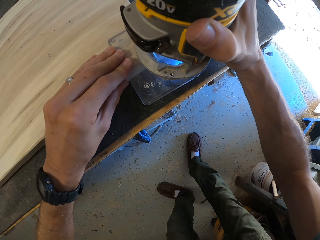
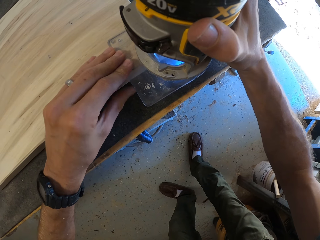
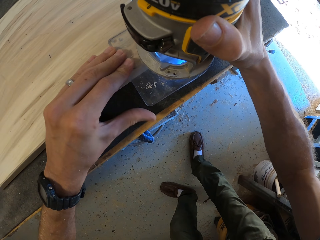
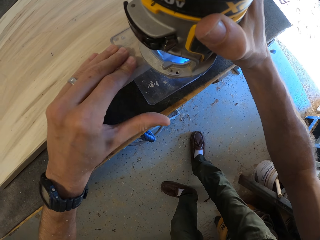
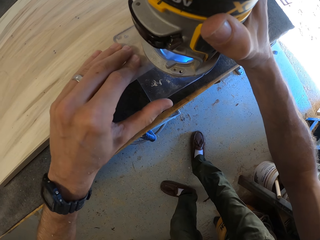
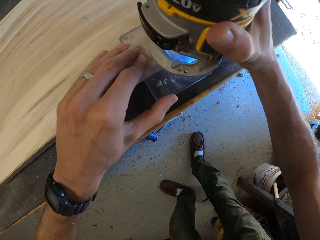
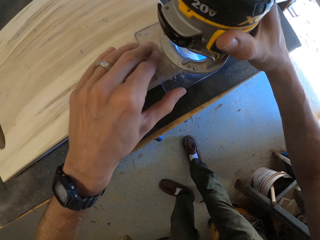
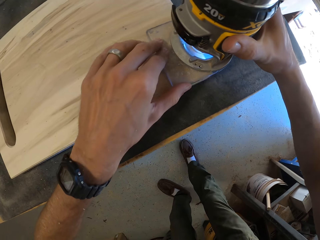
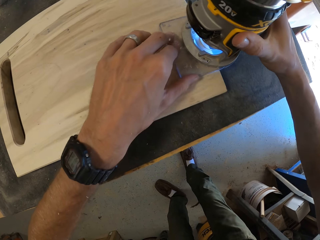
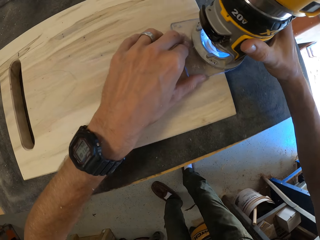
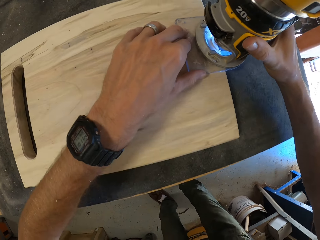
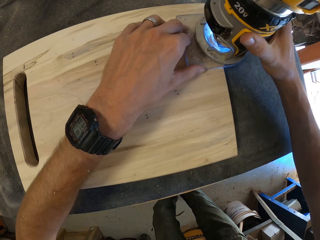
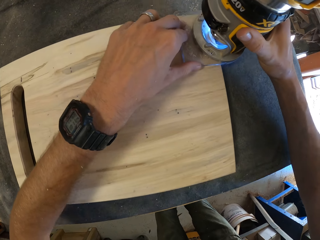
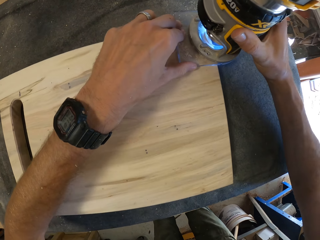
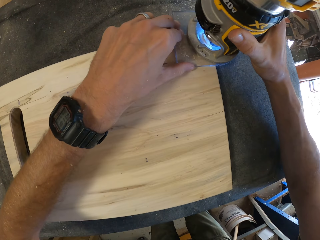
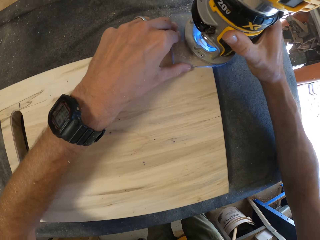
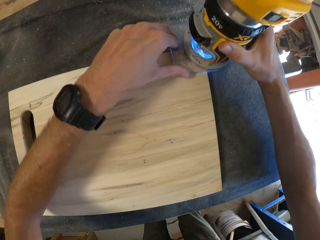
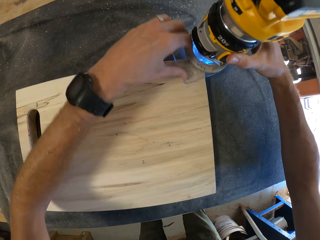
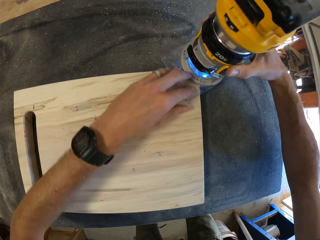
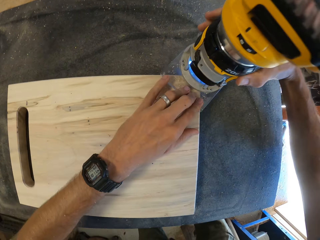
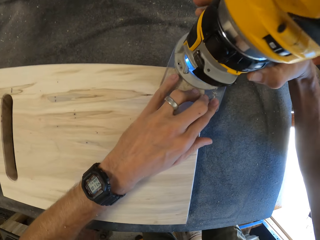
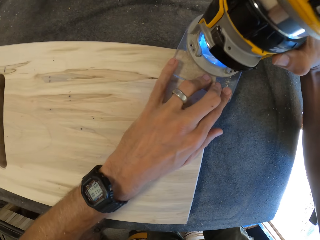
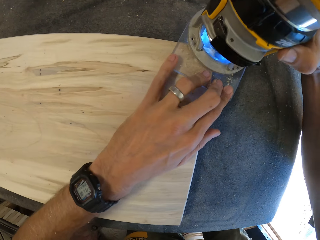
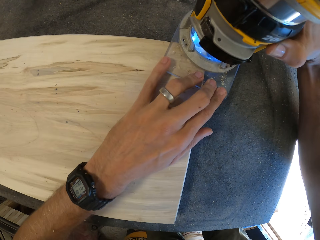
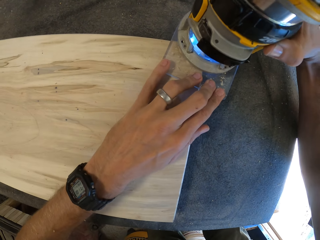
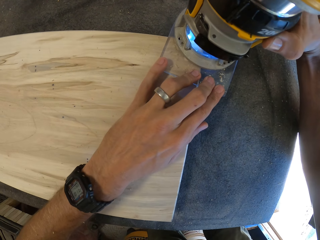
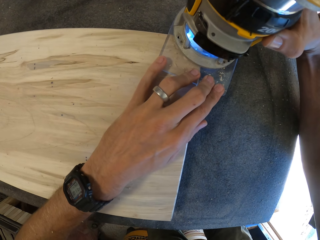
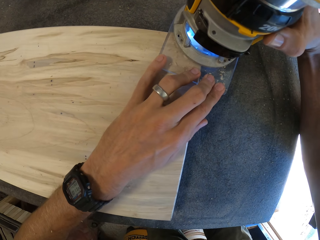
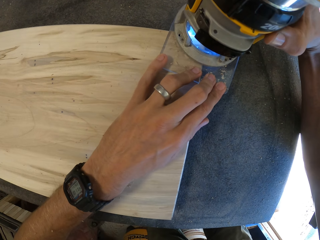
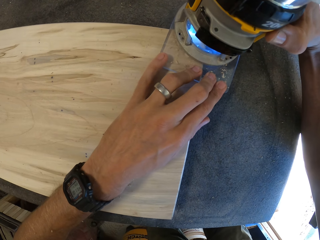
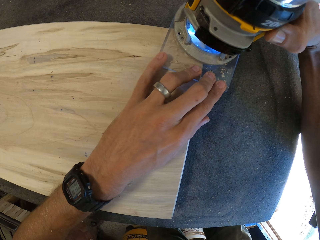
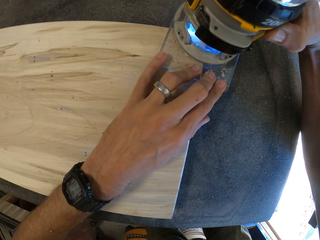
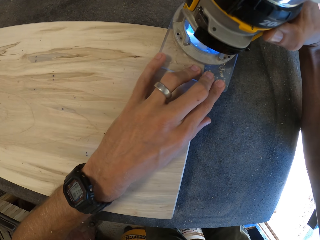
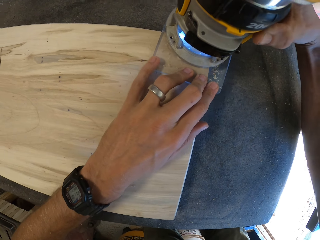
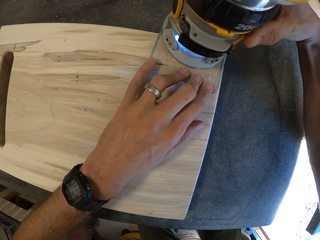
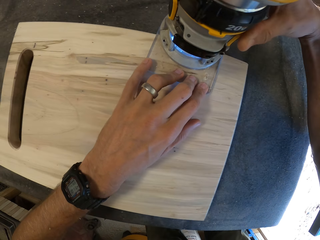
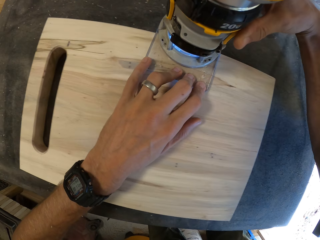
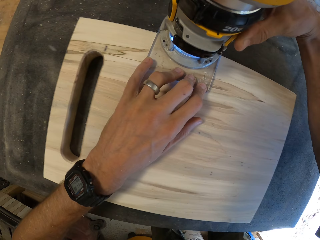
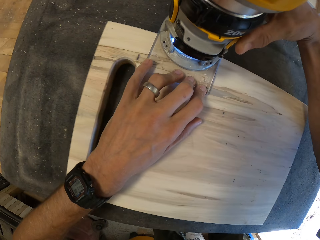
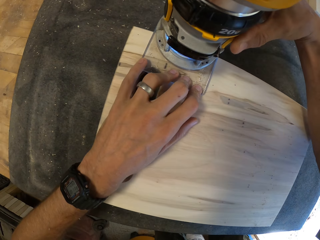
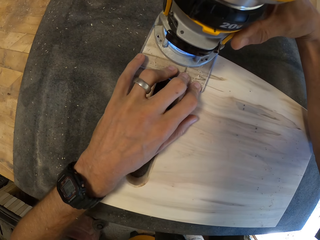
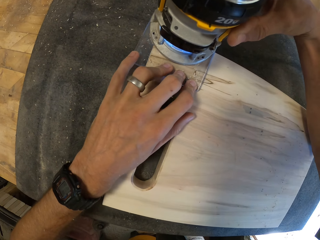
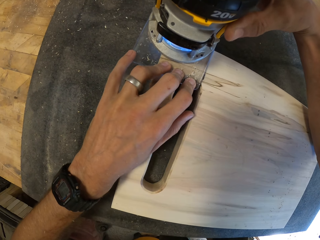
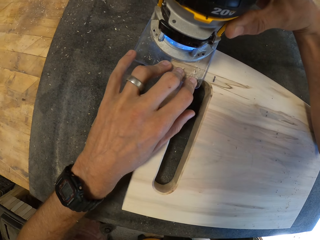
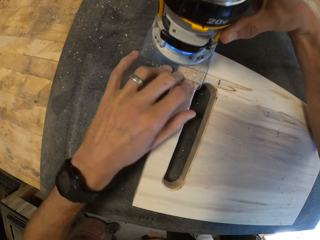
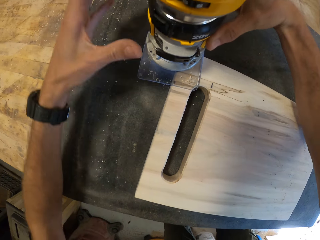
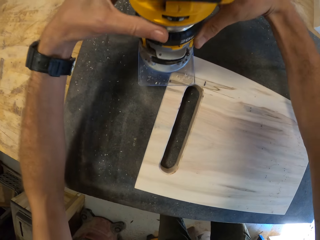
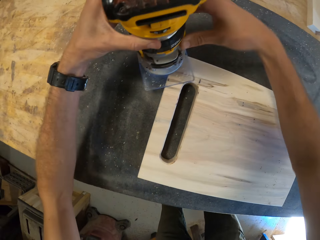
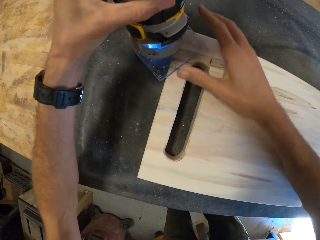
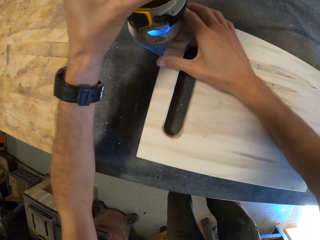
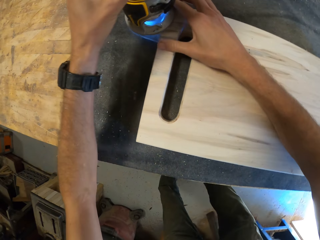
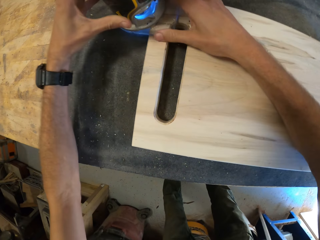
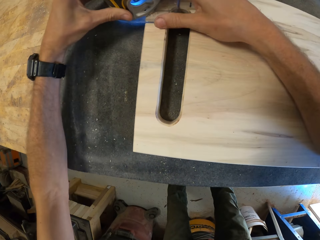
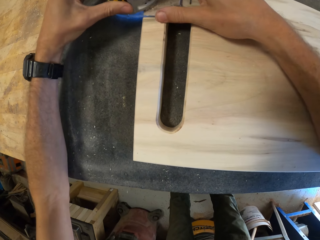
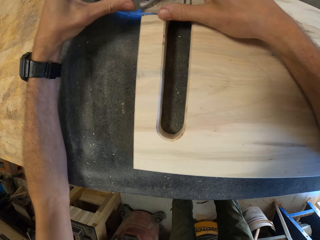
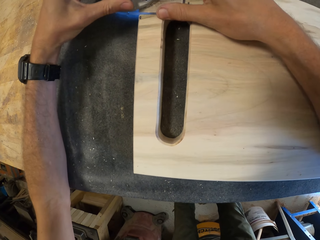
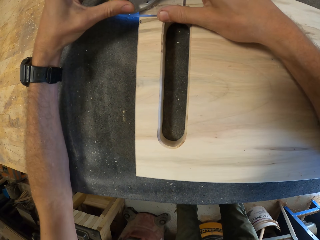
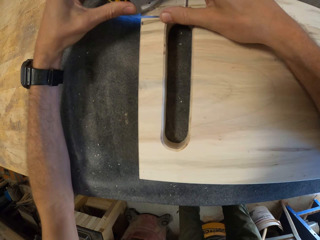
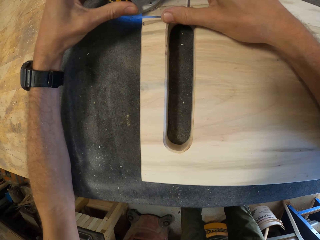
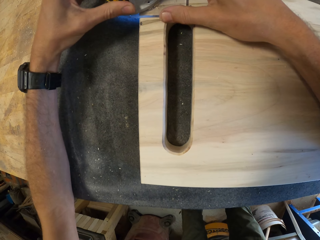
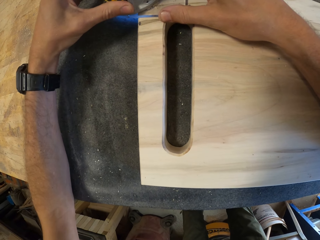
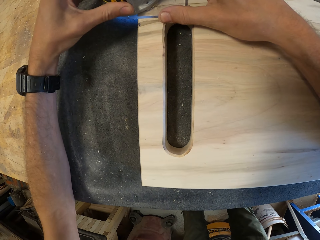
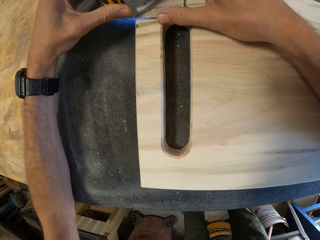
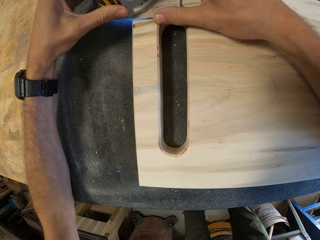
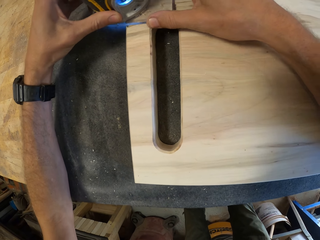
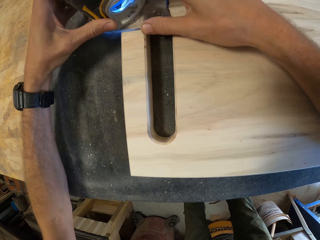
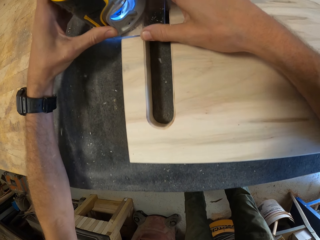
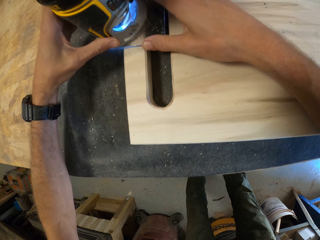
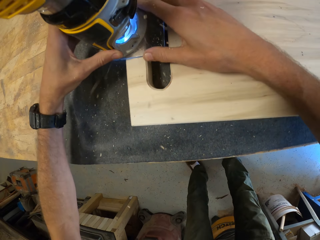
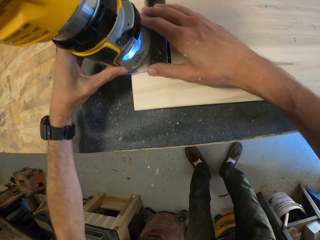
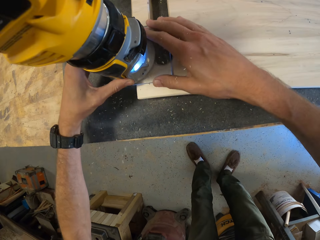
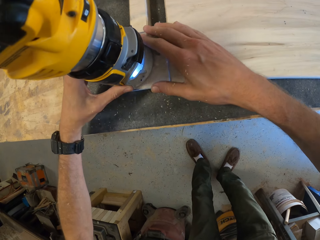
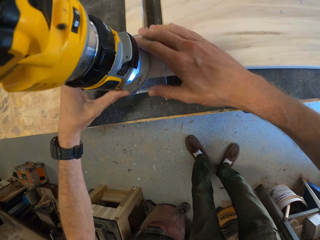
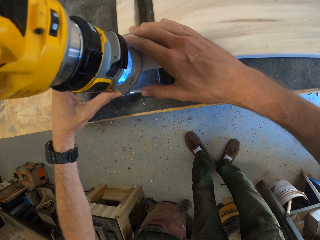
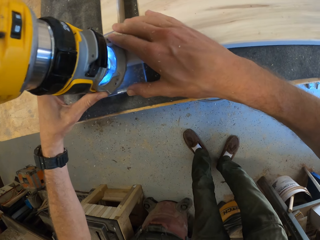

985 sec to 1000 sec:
The camera wearer sands the board with something. He trims the edges of the third piece of wood with the compact router with both hands. He holds something with both hands. He sands the board with something.

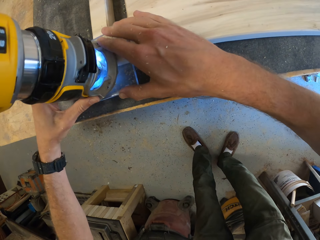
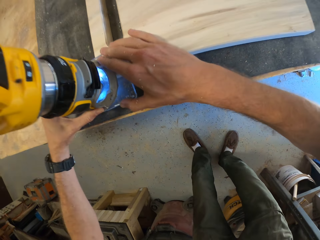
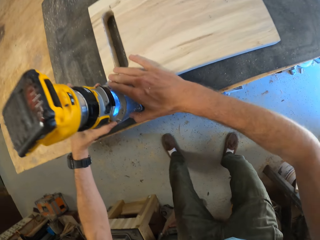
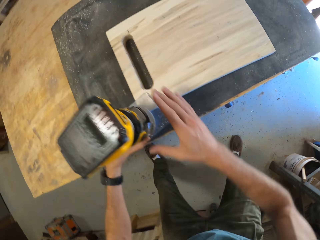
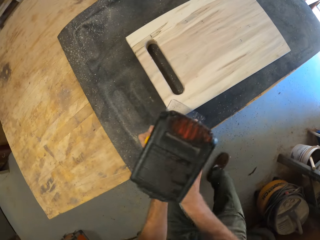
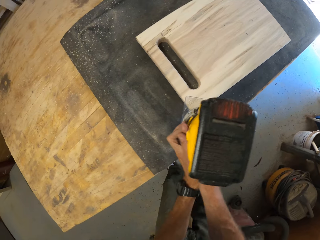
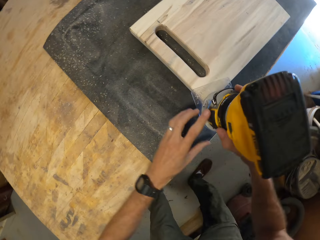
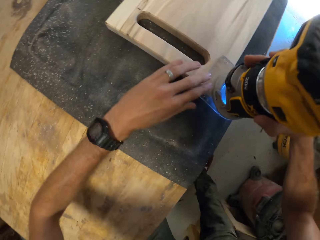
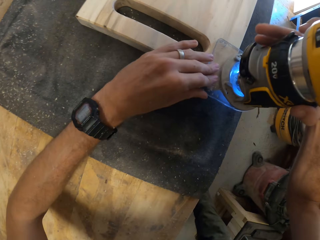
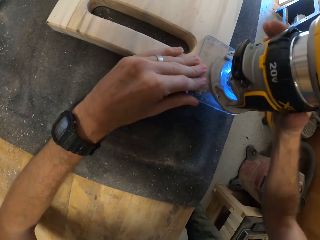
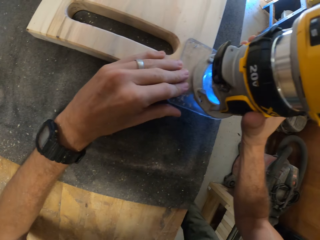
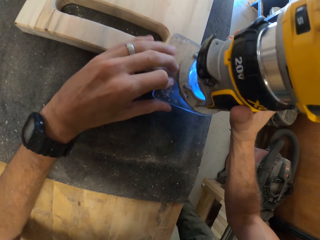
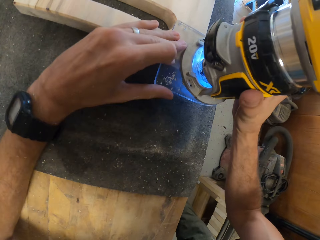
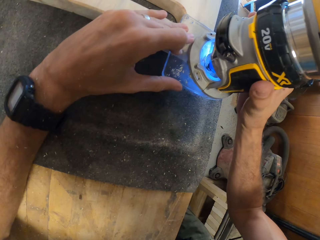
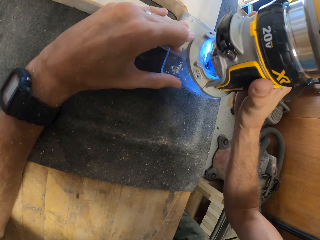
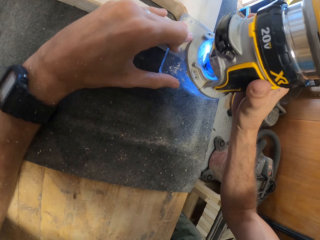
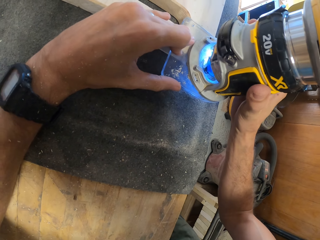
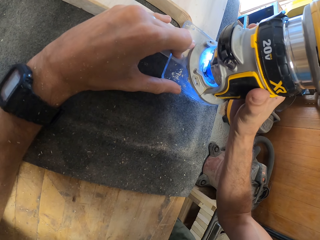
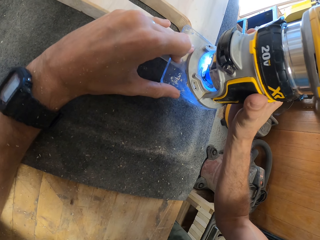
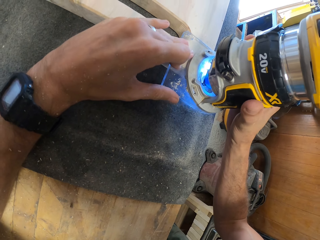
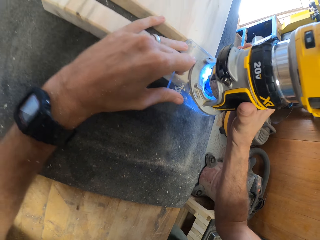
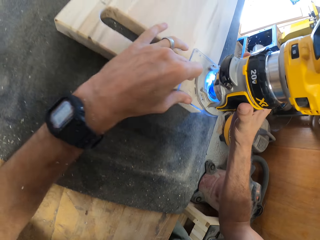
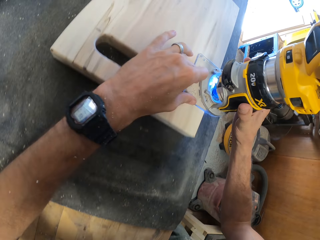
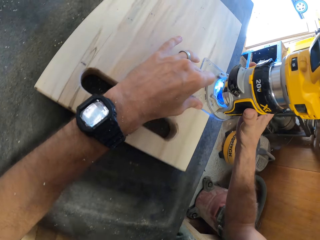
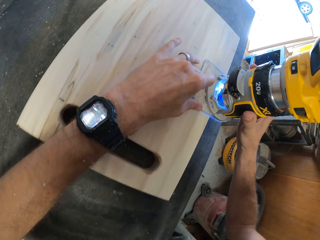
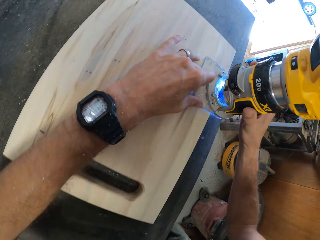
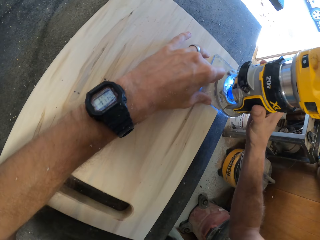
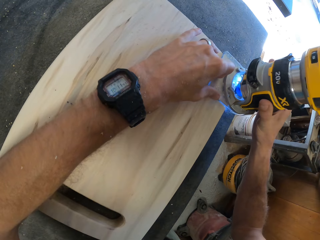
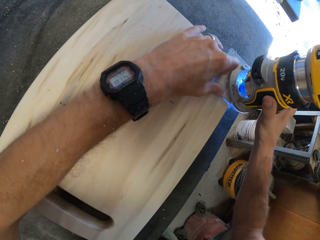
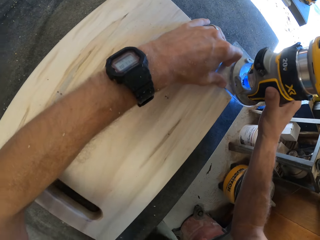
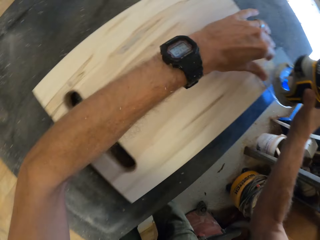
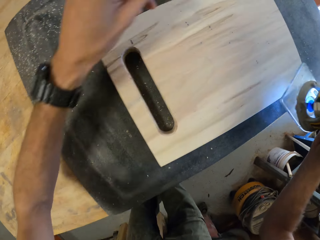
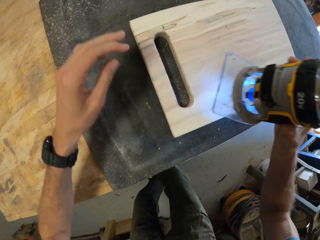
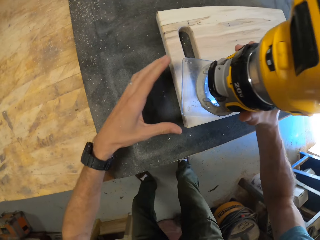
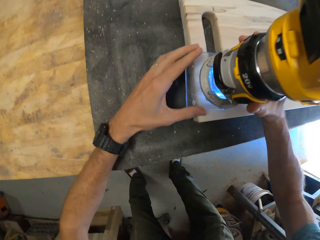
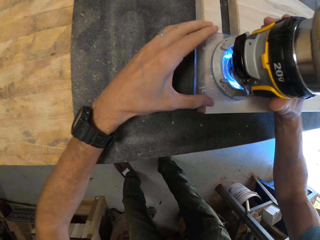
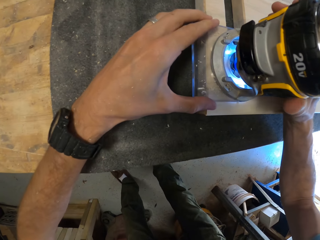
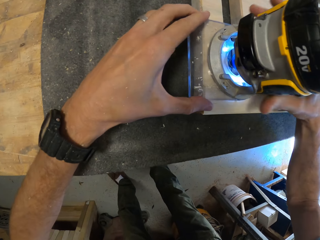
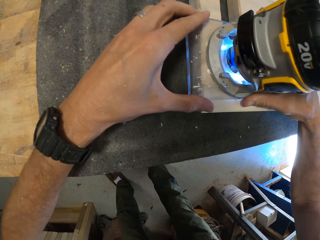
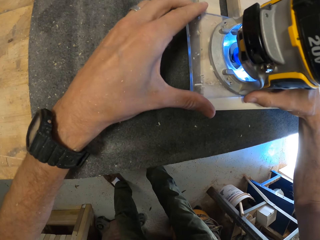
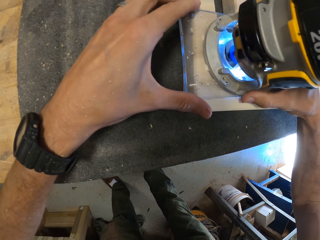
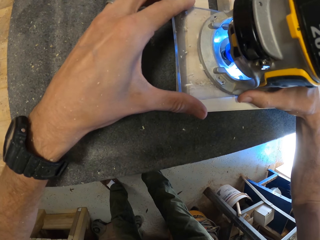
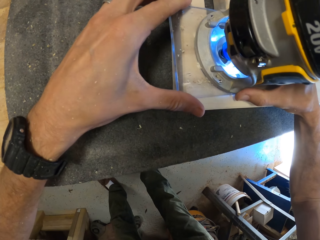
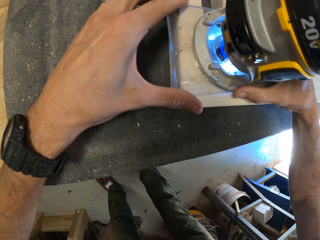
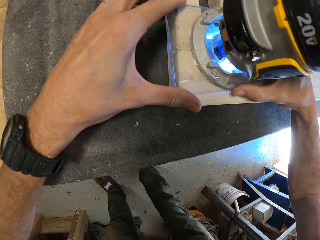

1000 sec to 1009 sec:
The camera wearer holds something with both hands. They sand the board with something. They lift something off the board and put something on the board.
